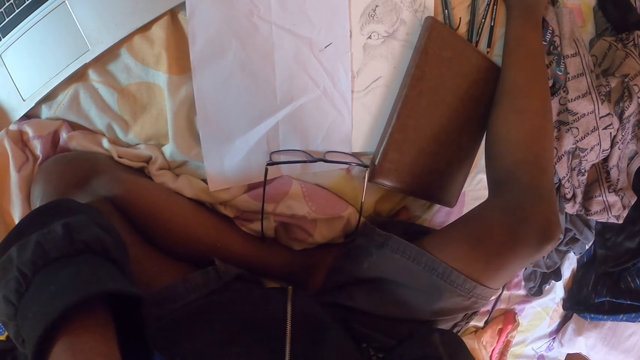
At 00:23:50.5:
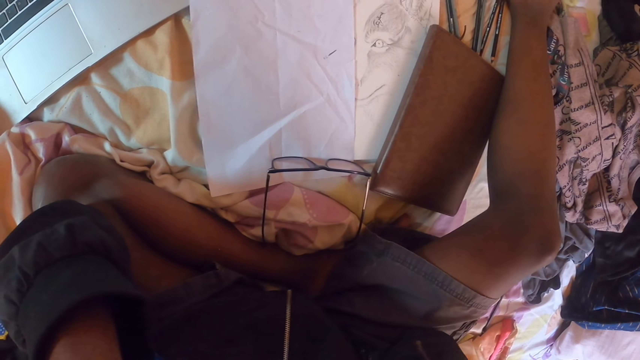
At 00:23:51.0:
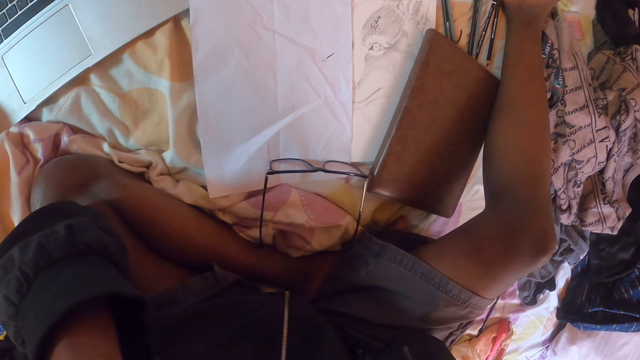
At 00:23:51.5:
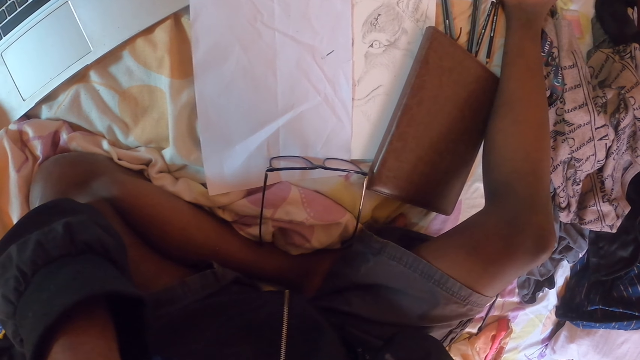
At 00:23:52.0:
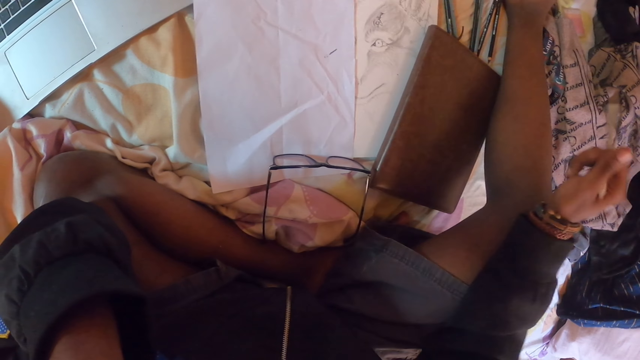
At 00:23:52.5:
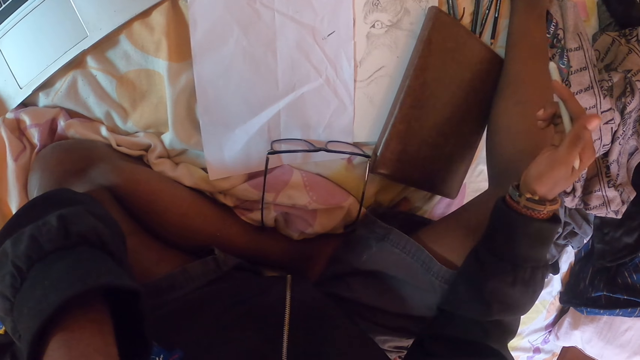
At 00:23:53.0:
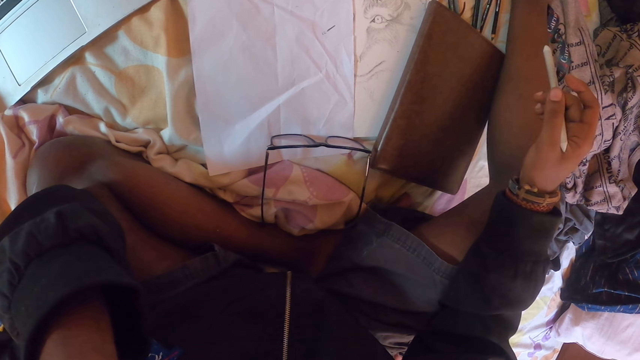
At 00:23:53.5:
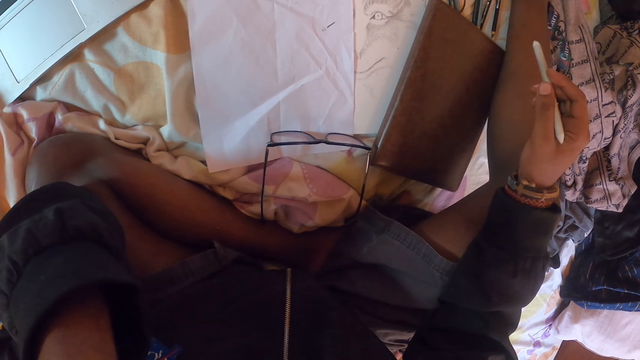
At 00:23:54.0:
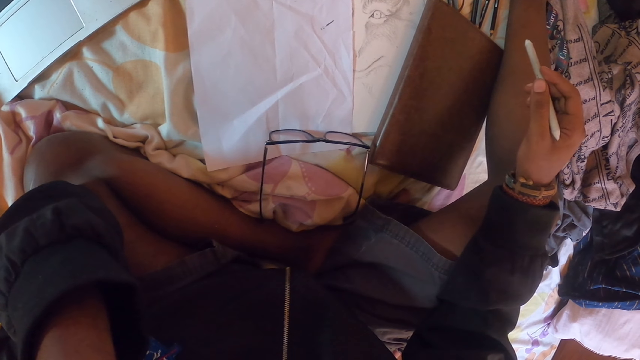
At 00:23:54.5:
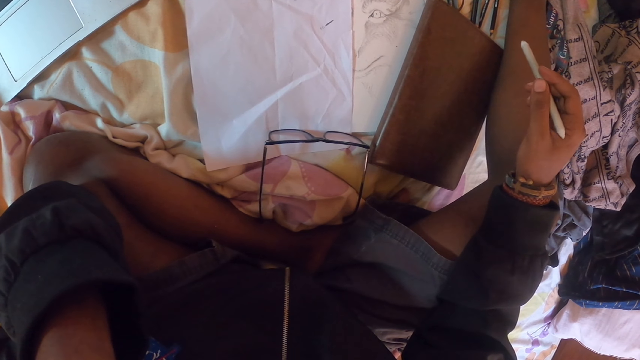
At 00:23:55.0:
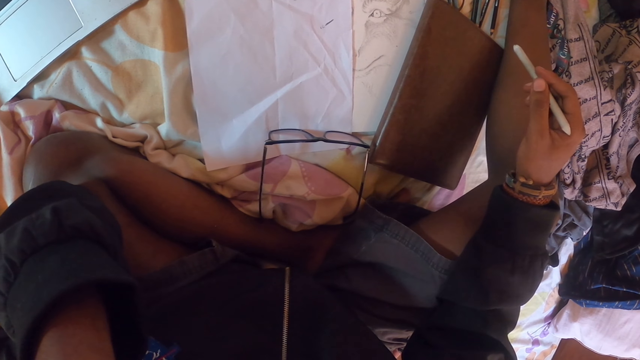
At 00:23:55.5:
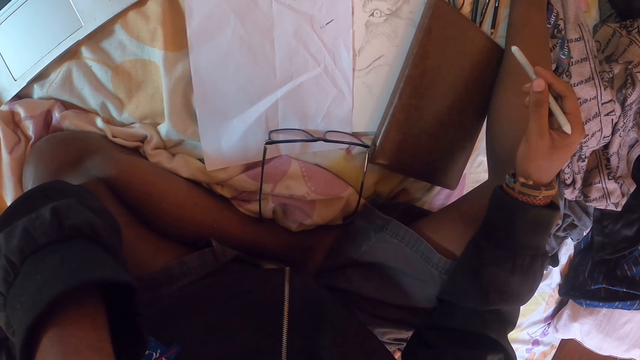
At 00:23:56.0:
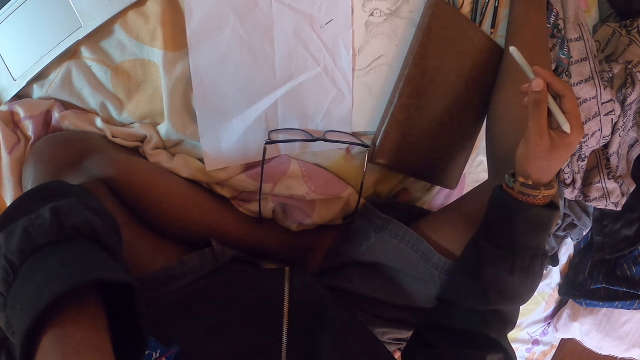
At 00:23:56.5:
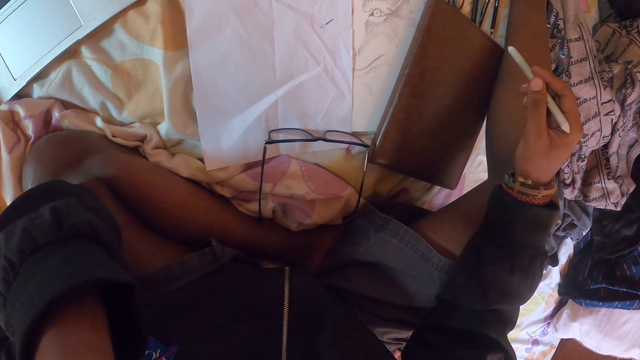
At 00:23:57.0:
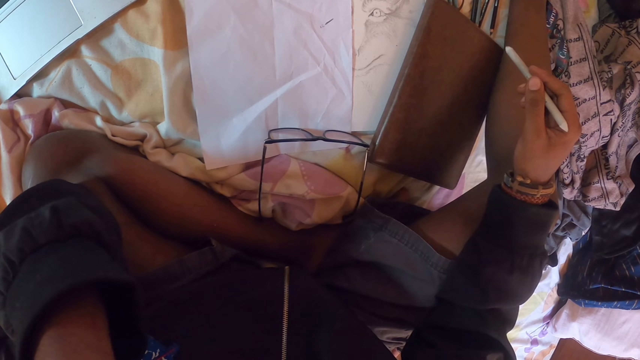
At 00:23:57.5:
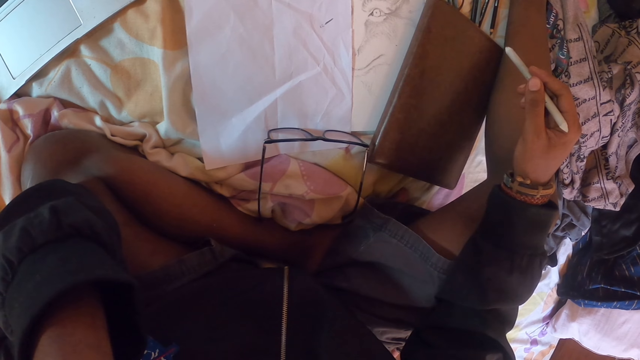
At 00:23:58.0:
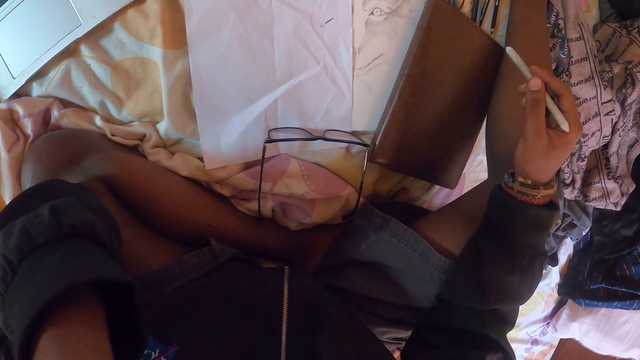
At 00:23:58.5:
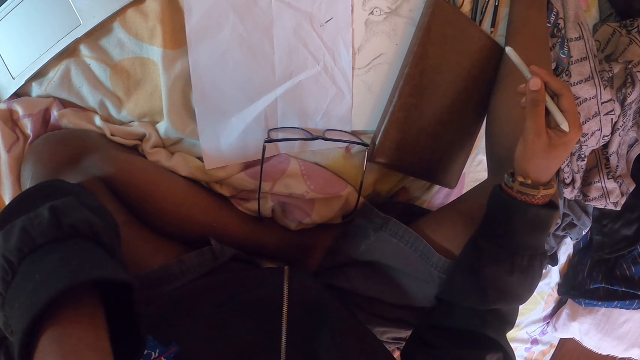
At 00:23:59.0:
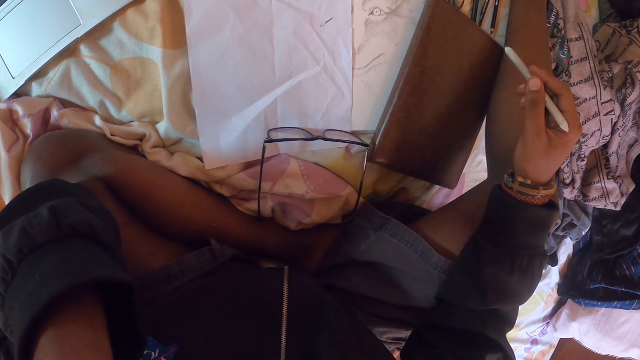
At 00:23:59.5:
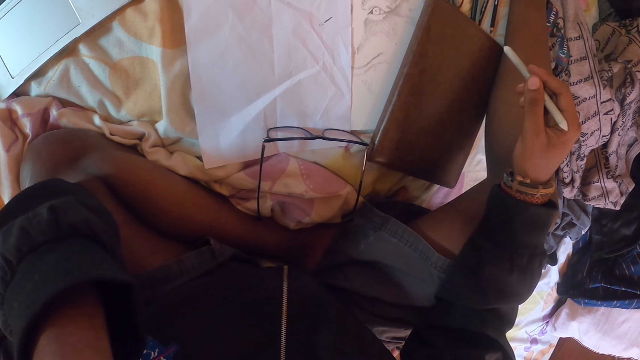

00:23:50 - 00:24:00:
The camera wearer draws on a piece of paper. He adjusts a camera and lifts up the right hand. He adjusts a pencil on his hand. He looks around a room. He looks at the paper.

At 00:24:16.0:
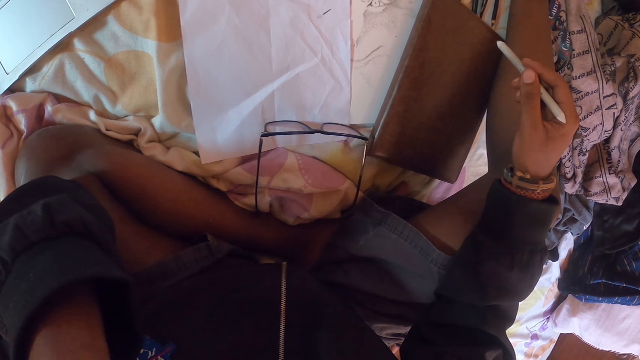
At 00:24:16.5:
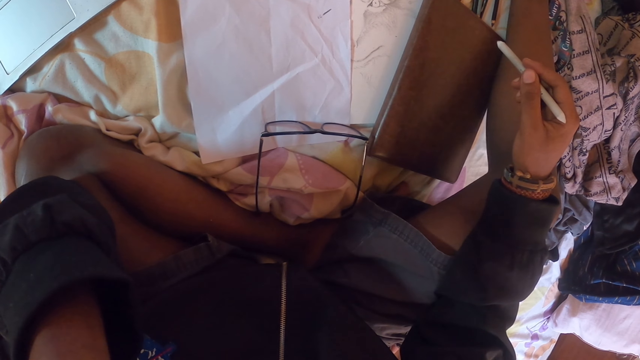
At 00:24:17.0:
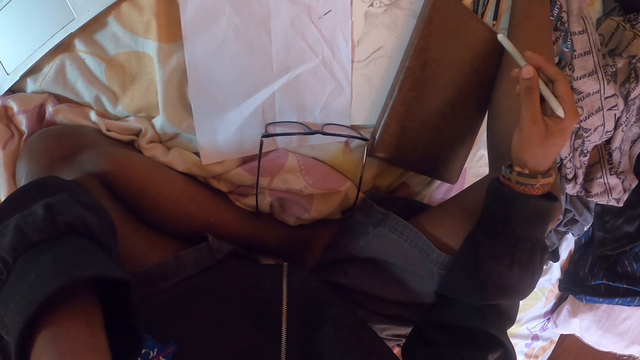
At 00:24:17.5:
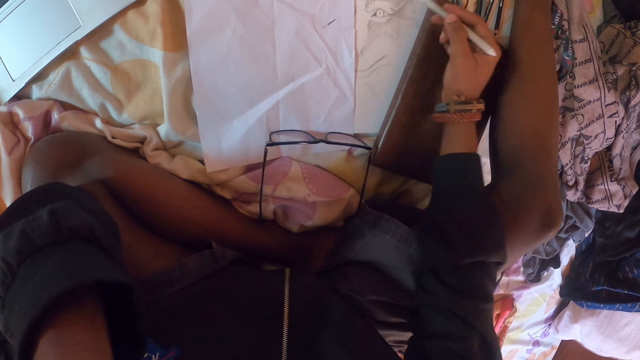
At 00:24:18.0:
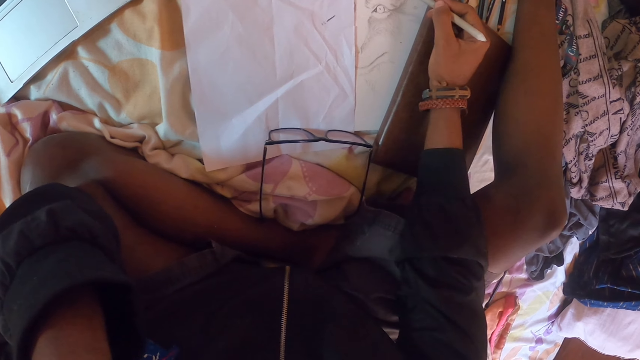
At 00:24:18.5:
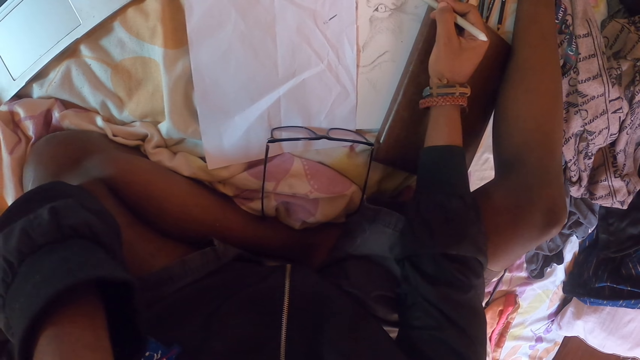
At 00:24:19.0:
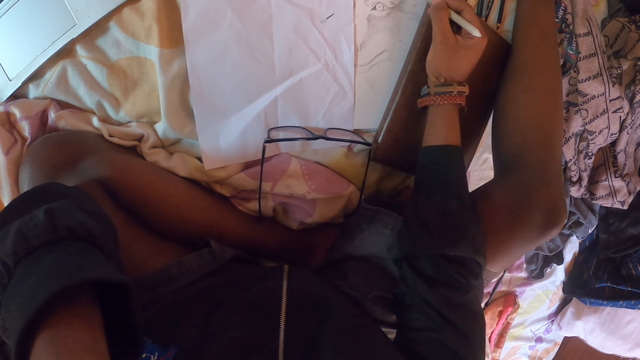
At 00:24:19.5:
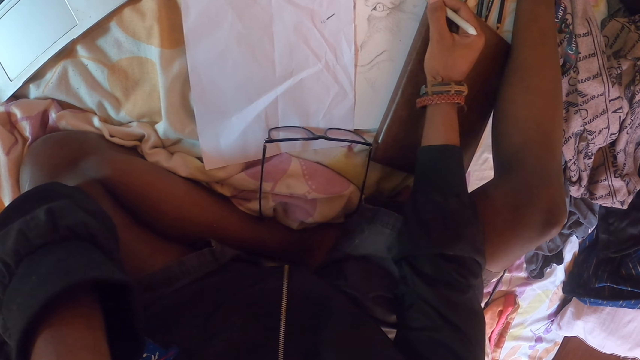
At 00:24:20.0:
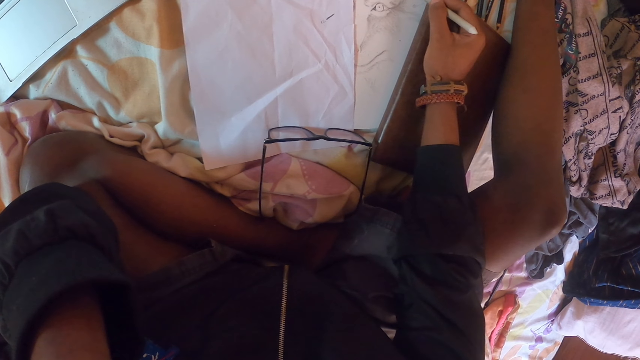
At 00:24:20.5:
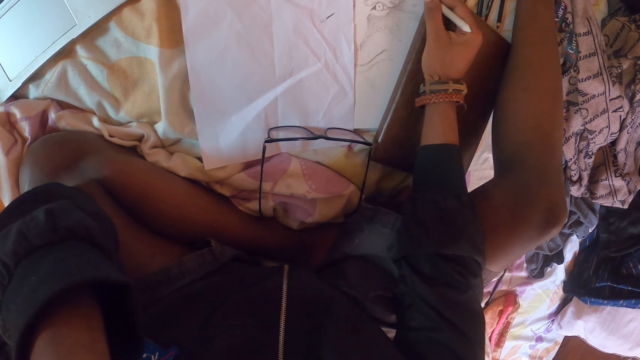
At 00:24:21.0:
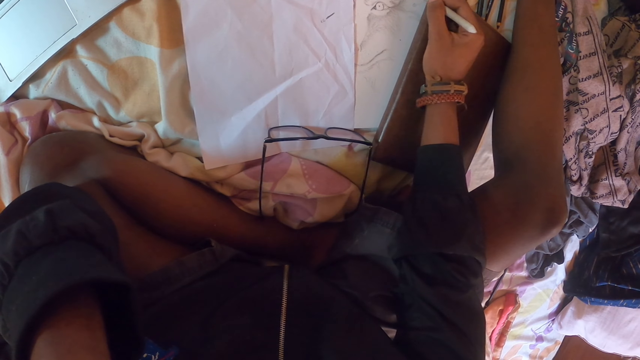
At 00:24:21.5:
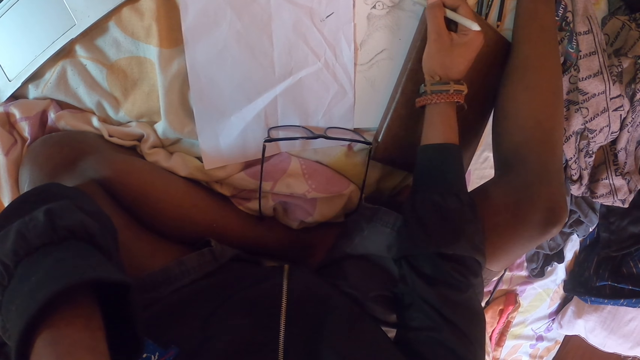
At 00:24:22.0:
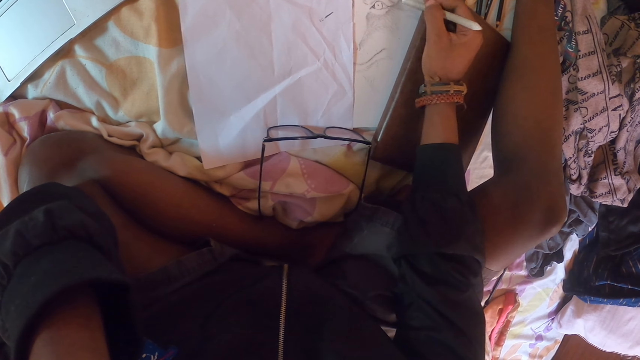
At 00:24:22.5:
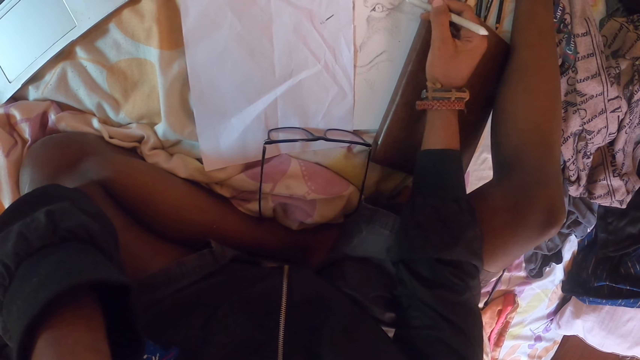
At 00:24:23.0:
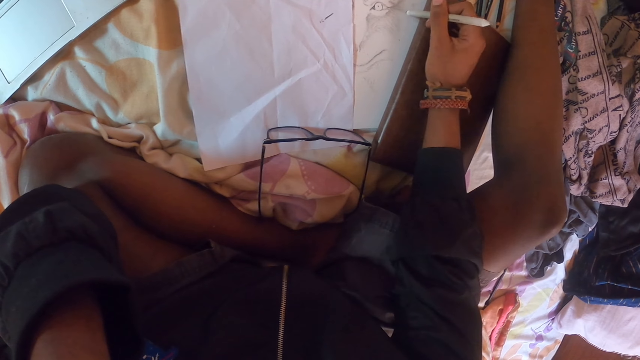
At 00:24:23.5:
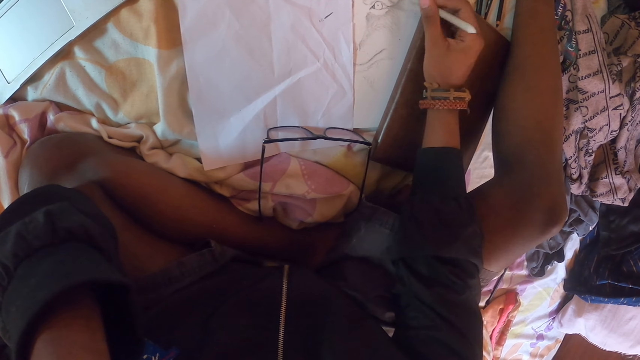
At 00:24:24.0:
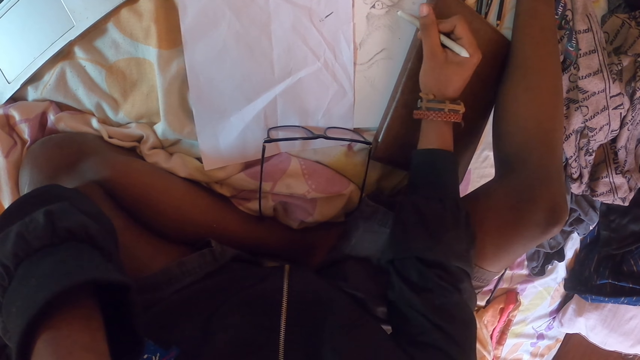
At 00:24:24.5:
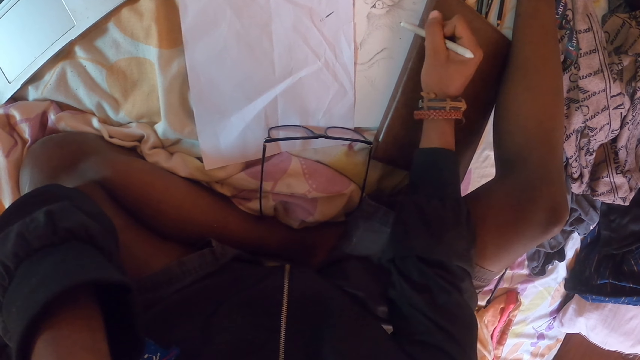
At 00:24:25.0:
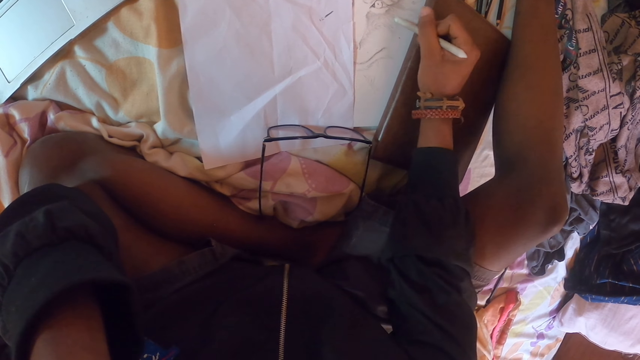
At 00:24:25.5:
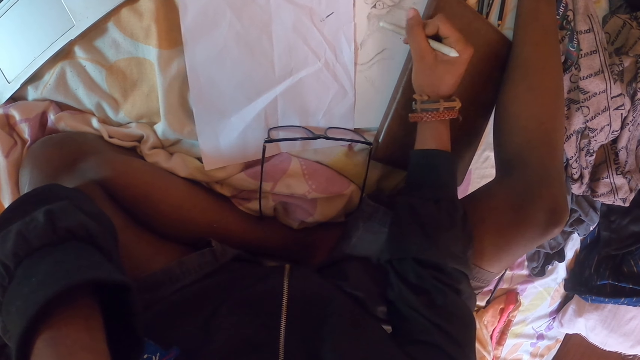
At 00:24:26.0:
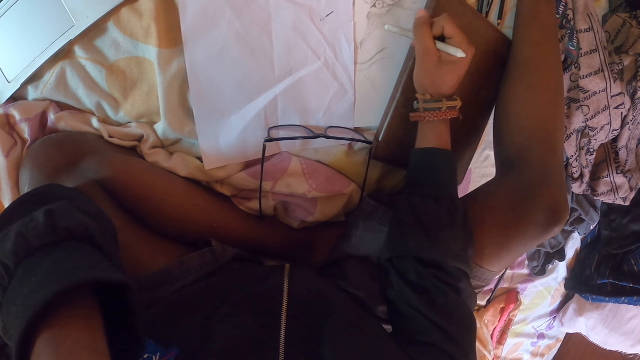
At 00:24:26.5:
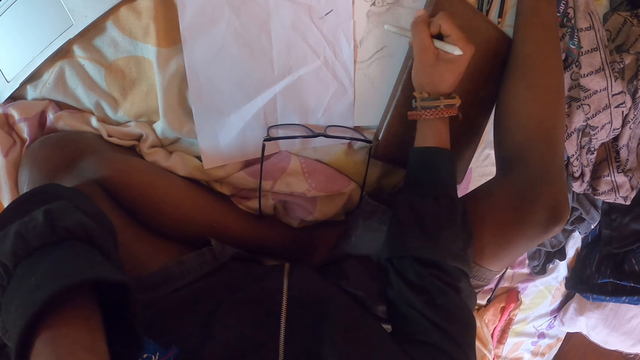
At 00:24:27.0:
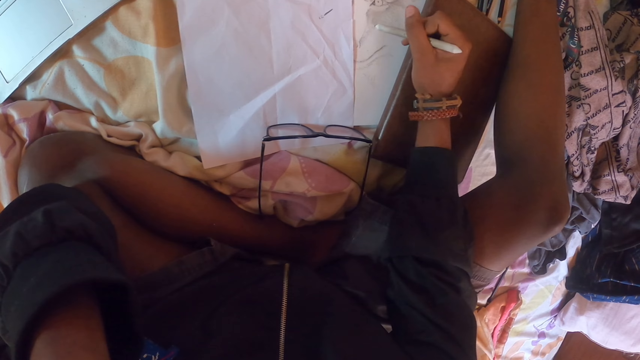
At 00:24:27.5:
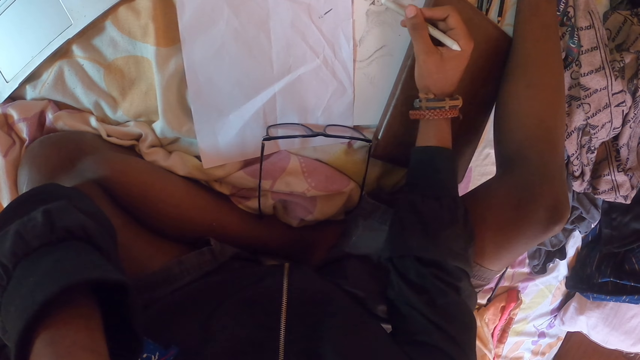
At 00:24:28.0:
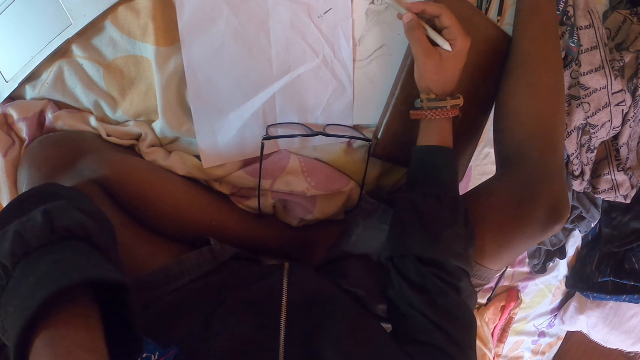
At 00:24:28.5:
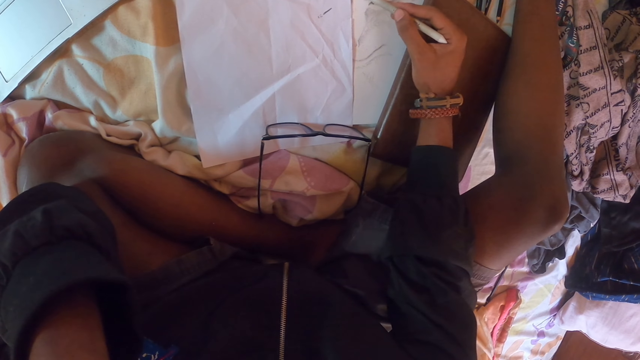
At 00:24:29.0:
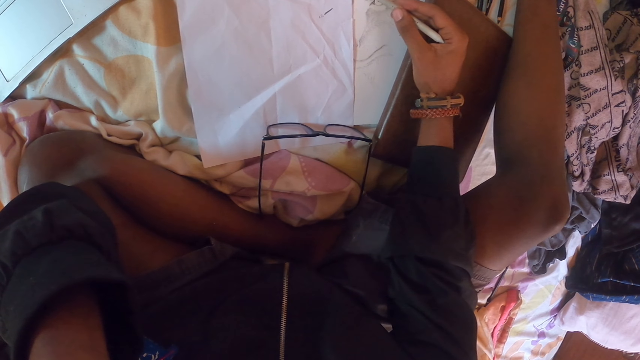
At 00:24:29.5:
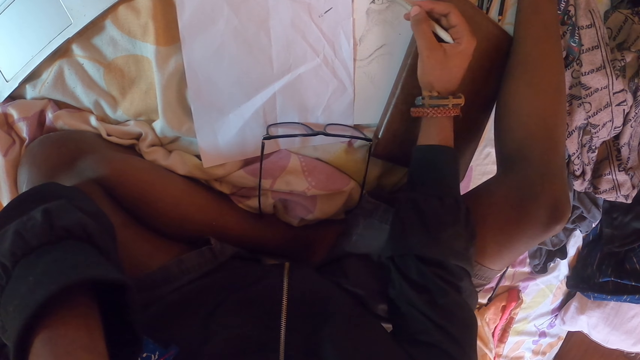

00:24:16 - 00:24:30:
The camera wearer draws in a book or piece of paper with a pencil. He adjusts the pencil on his hand. He draws on the piece of paper. He adjusts the pencil on his hand.
